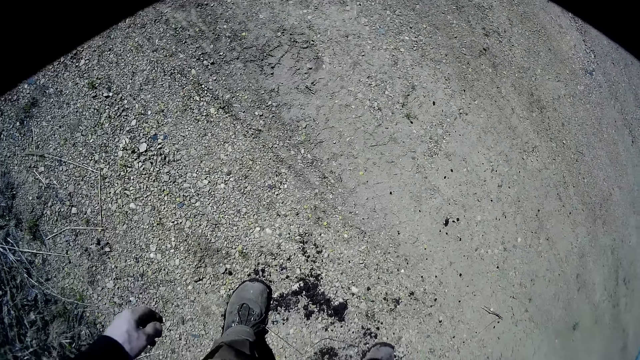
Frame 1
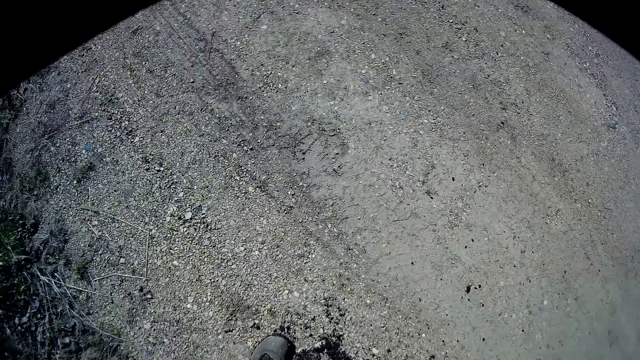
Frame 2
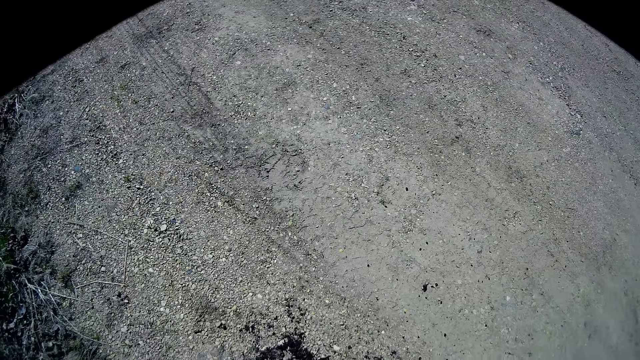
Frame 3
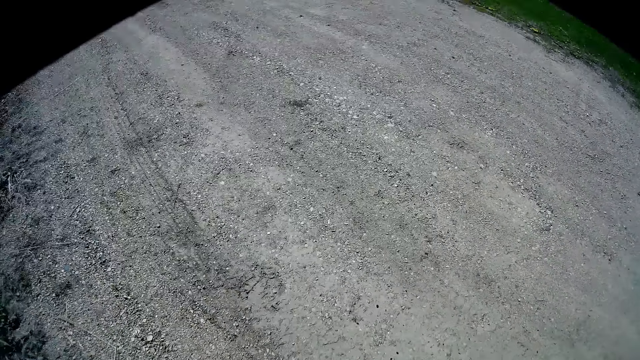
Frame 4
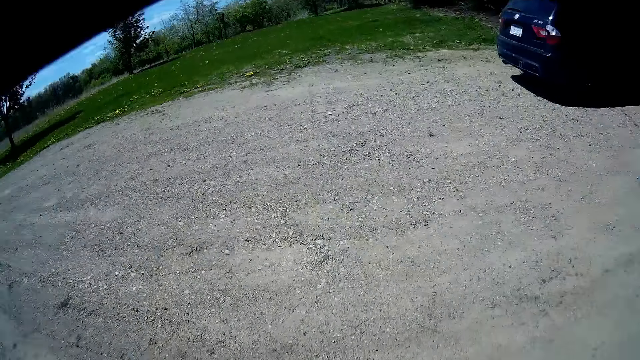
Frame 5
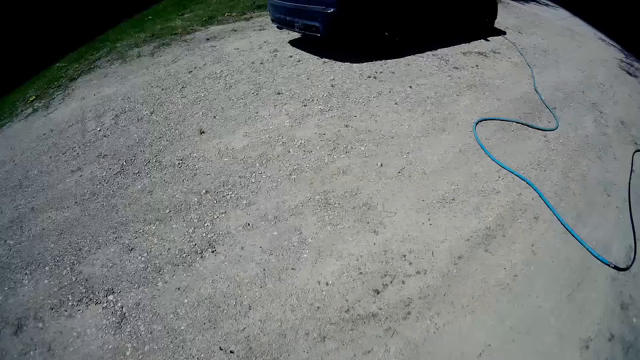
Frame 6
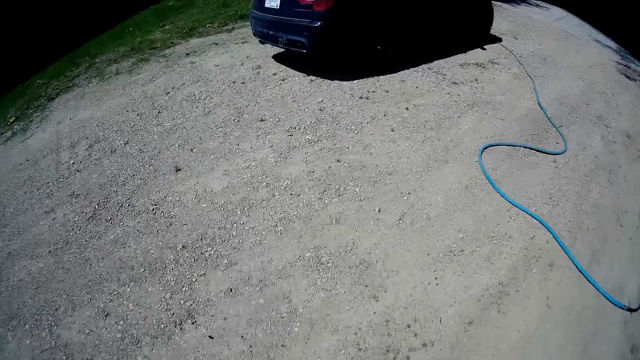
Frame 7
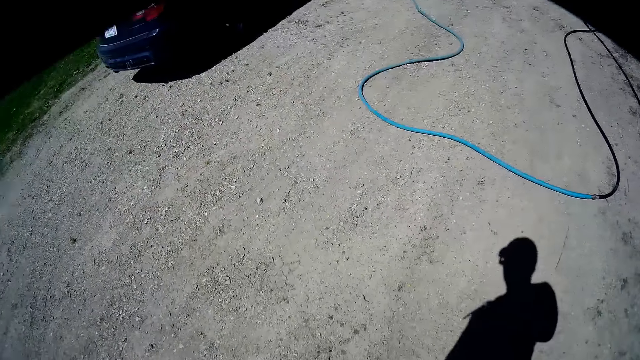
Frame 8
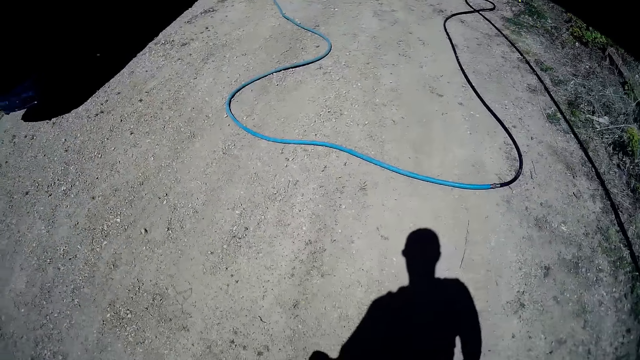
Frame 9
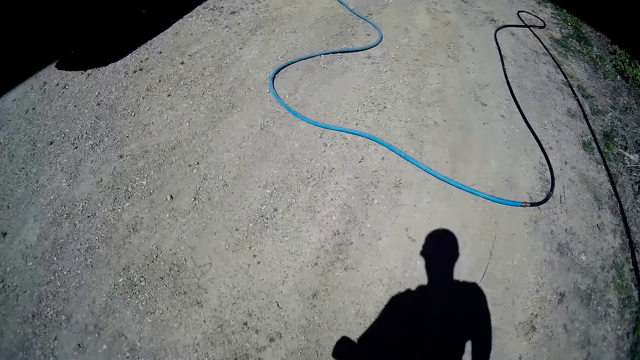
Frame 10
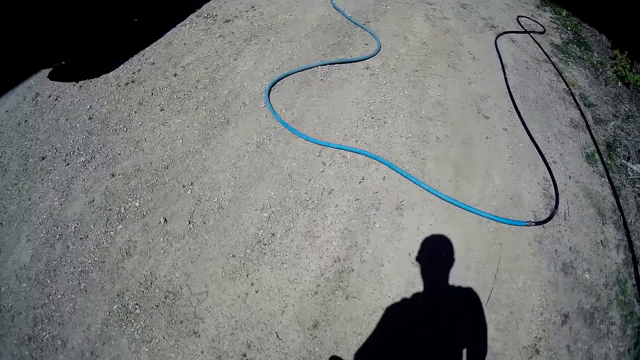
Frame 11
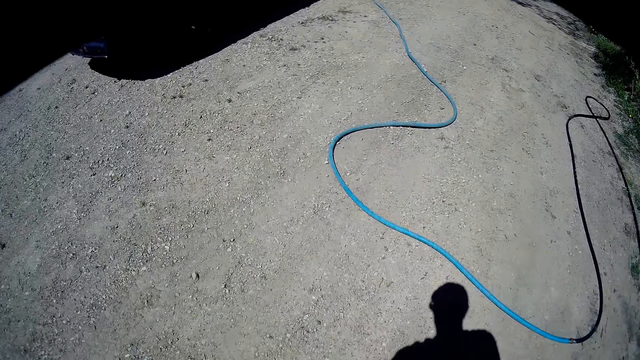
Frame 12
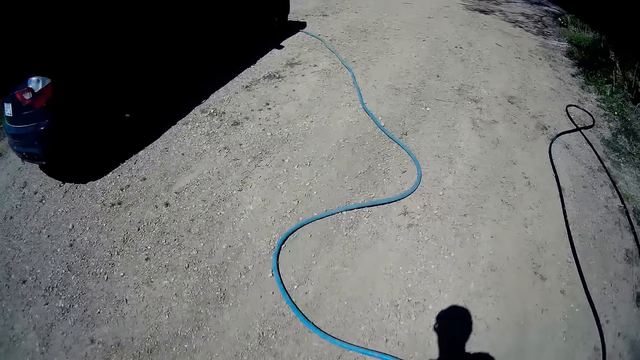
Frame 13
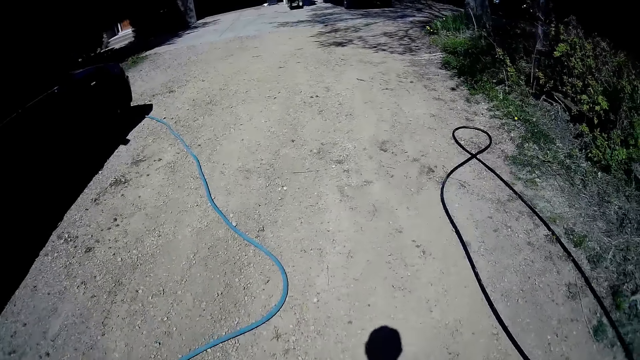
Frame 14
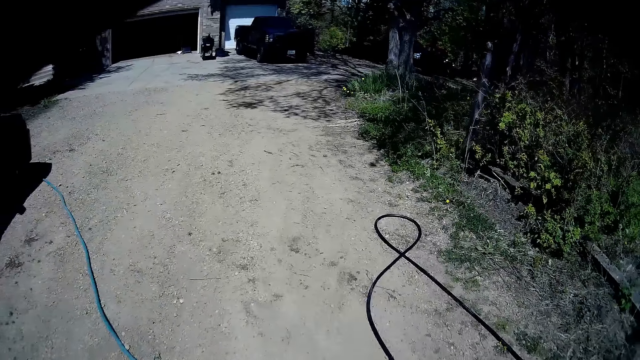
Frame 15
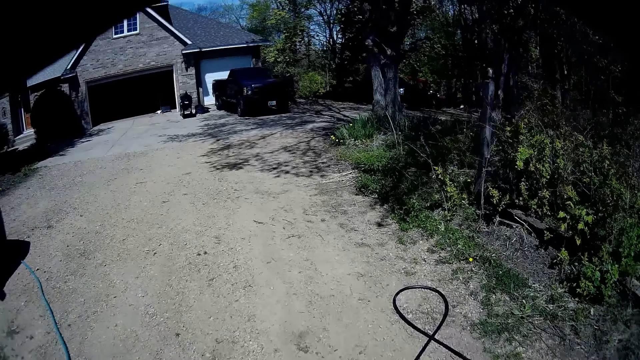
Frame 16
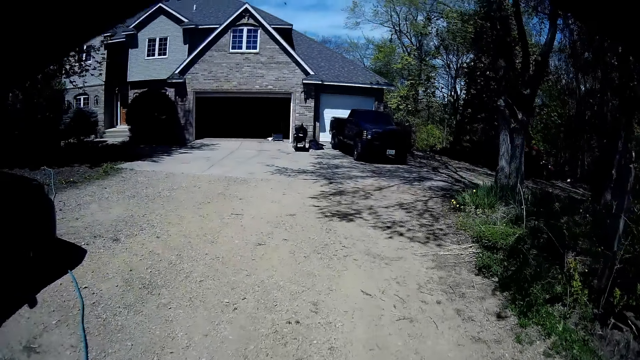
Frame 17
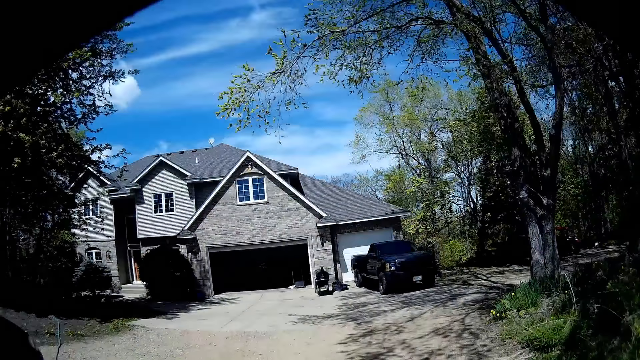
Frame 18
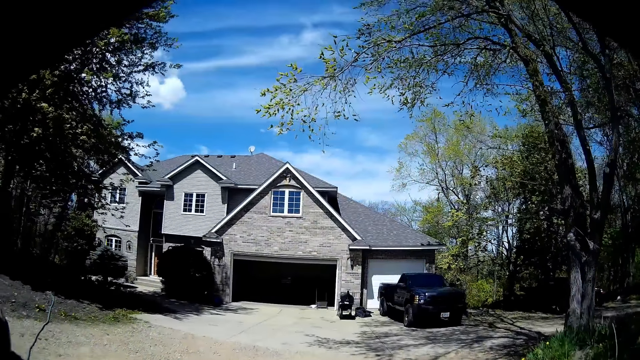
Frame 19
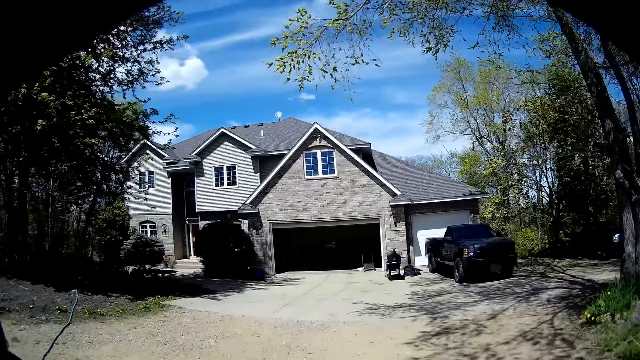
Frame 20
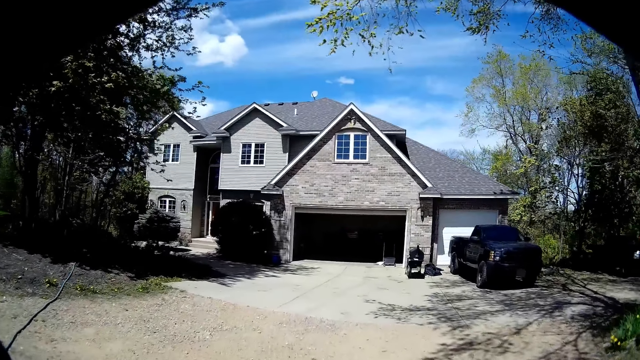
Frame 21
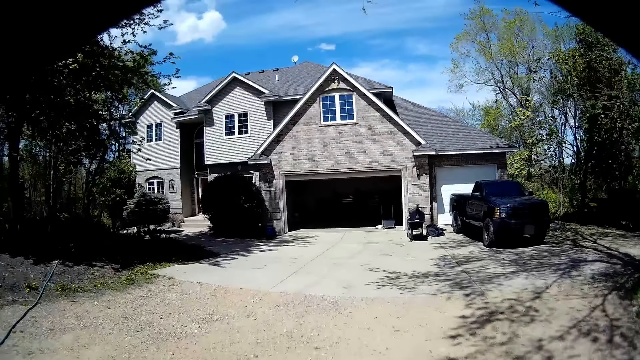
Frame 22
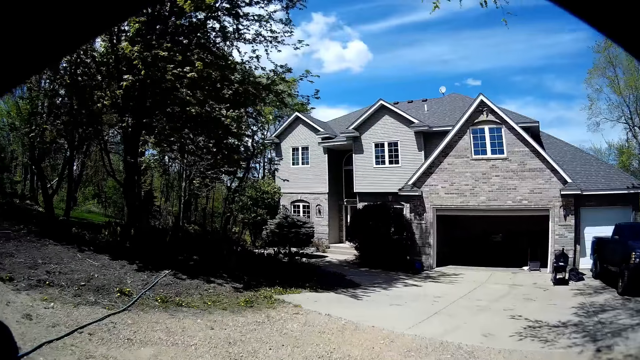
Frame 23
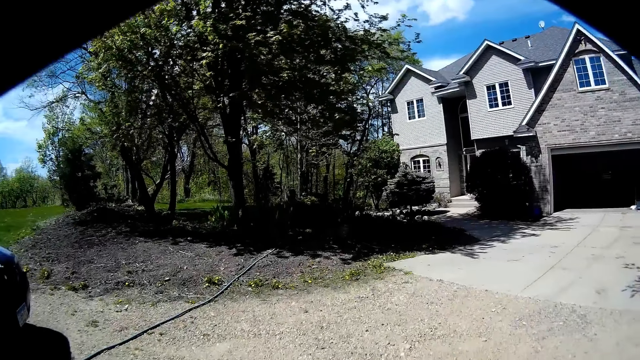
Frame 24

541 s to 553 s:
The camera wearer walks towards the garage.

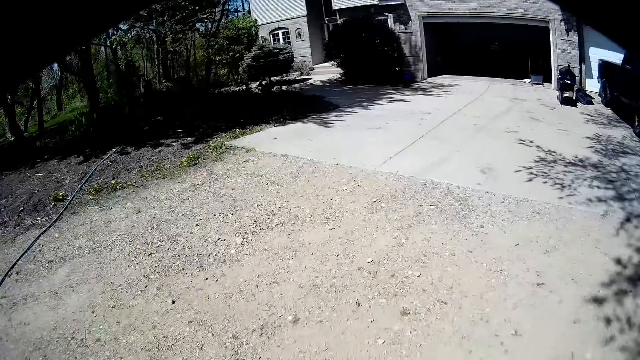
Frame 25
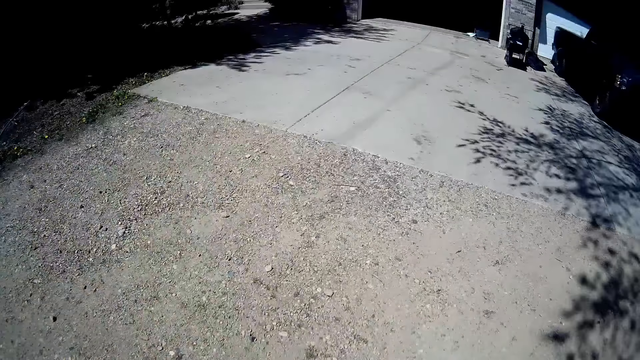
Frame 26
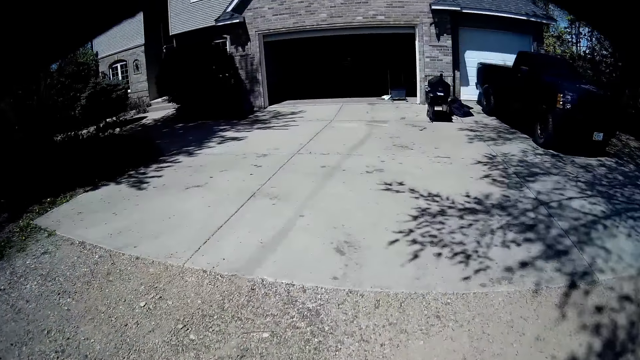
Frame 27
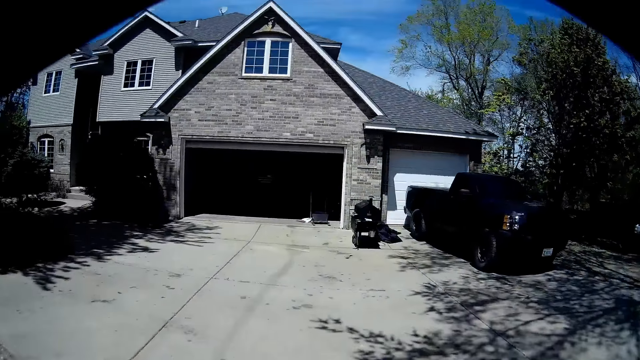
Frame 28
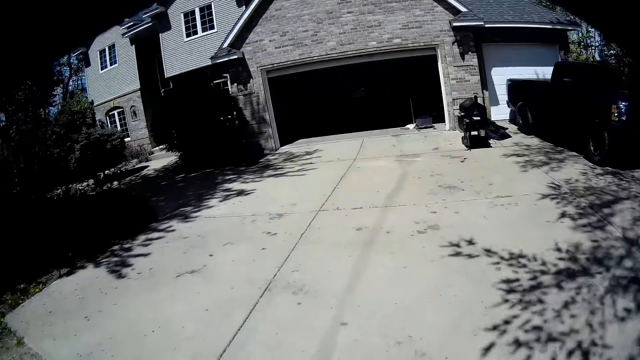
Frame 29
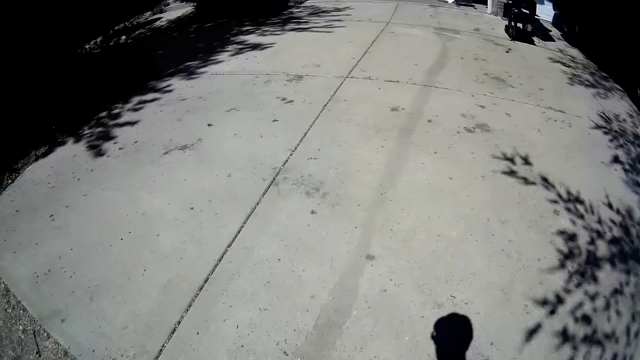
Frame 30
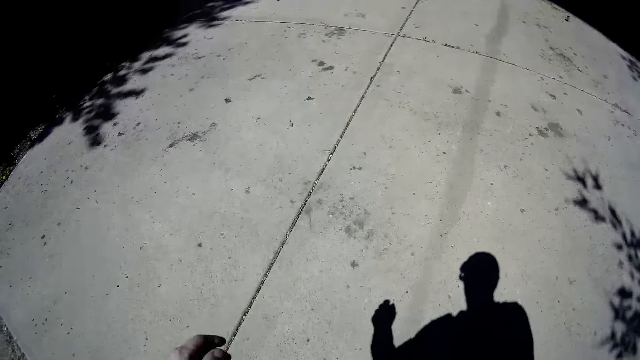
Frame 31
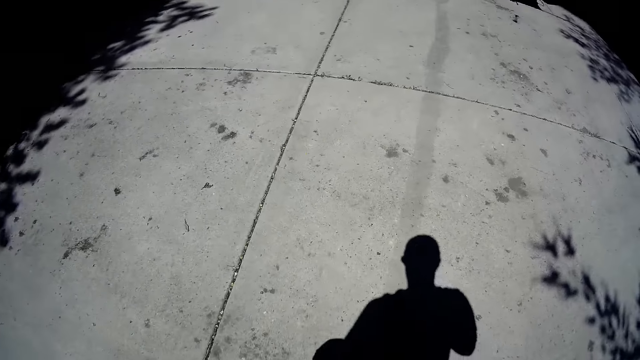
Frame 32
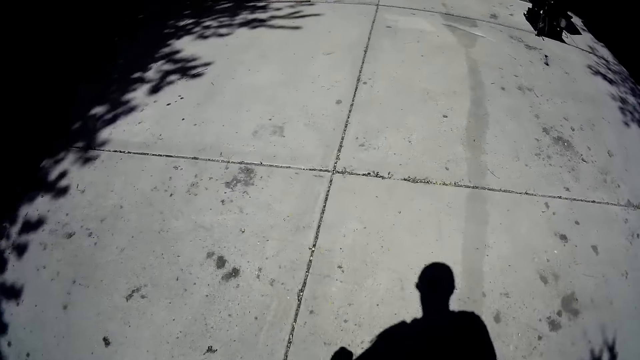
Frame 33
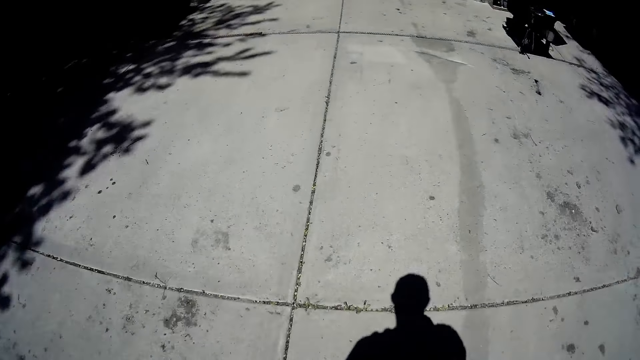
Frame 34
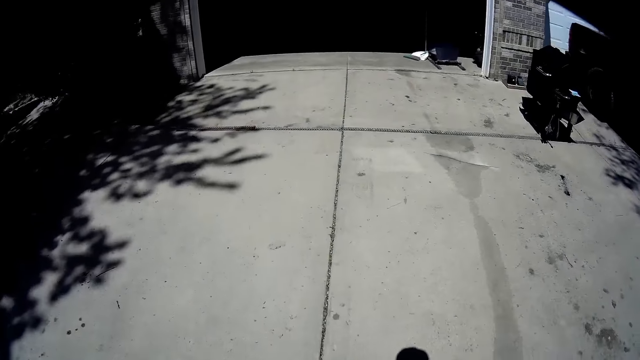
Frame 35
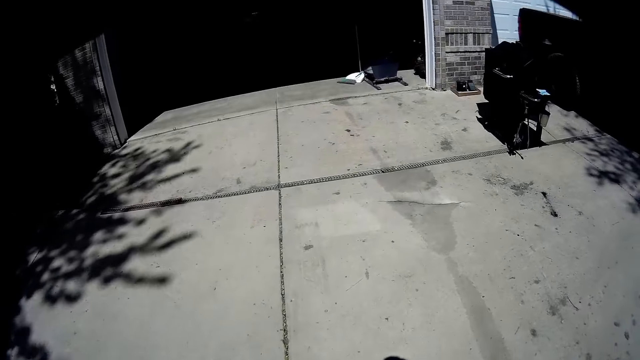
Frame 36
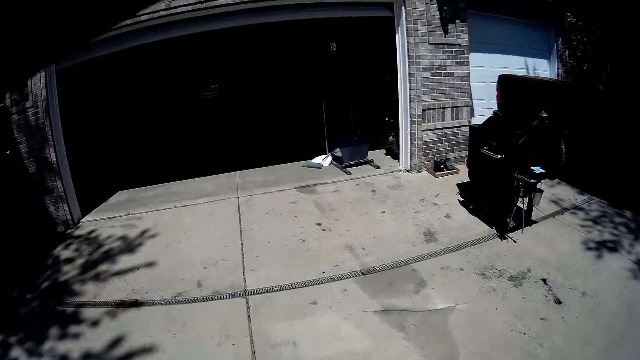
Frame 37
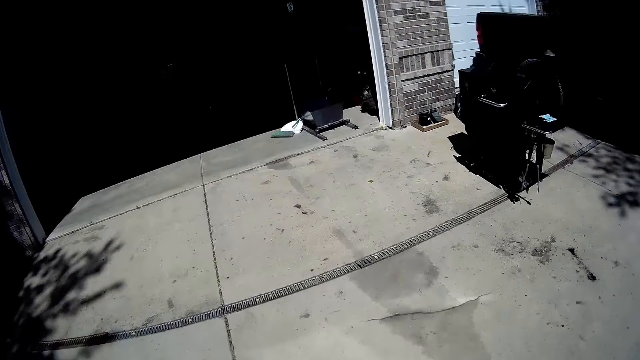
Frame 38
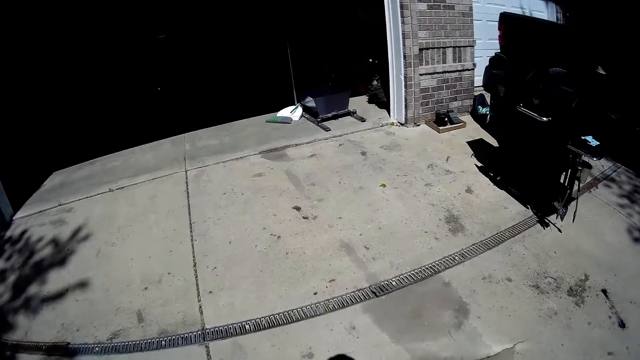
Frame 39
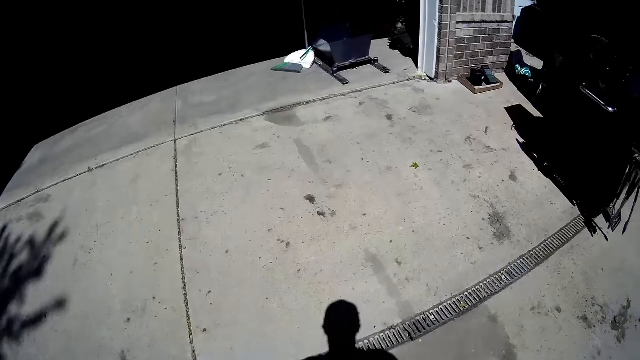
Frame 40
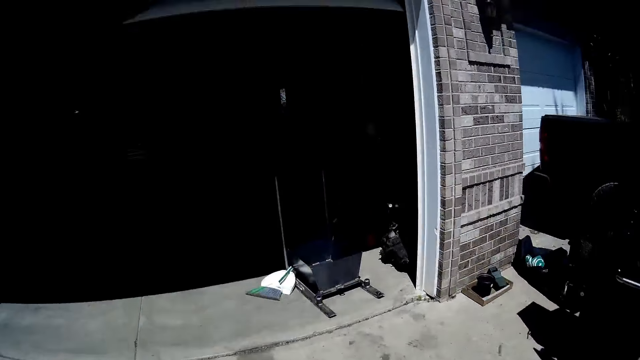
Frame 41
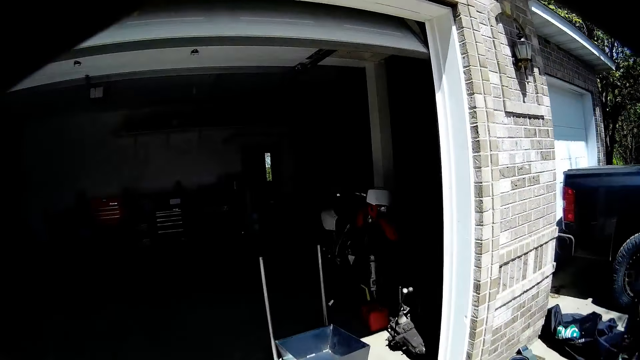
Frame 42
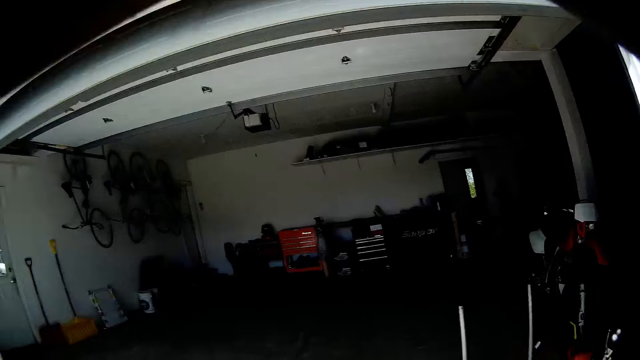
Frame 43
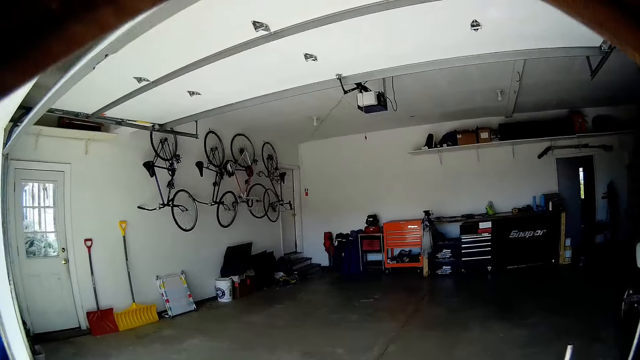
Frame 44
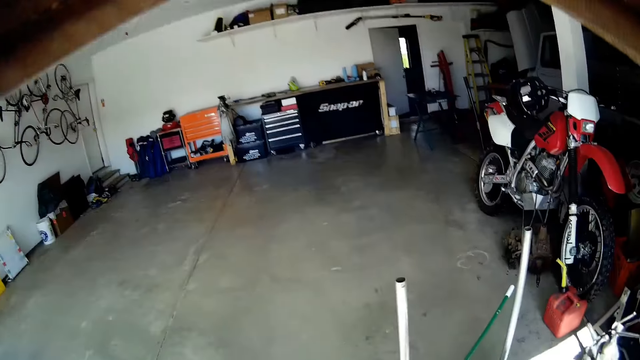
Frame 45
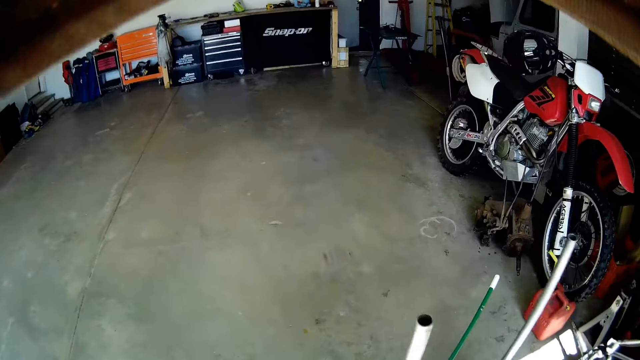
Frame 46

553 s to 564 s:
The camera wearer moves into a garage in the house.
